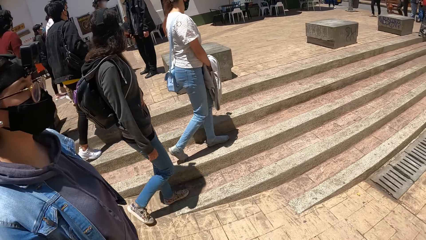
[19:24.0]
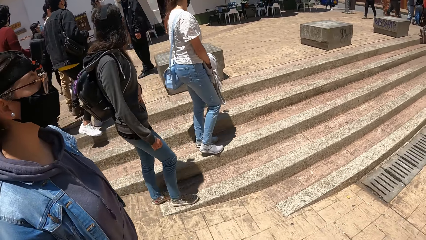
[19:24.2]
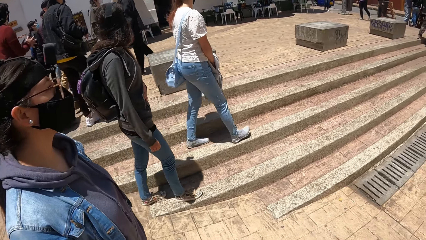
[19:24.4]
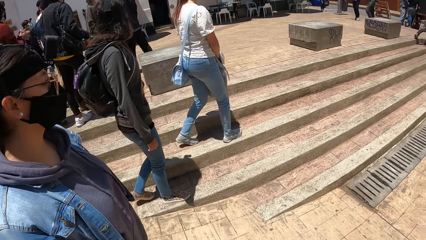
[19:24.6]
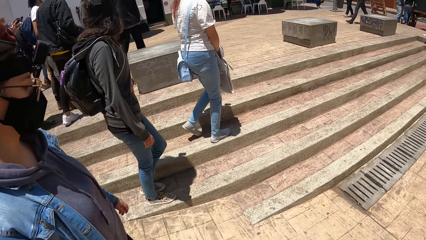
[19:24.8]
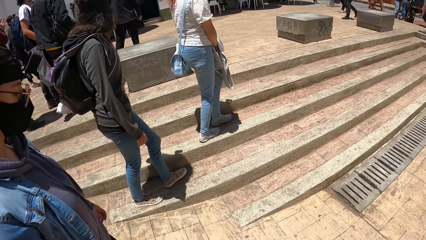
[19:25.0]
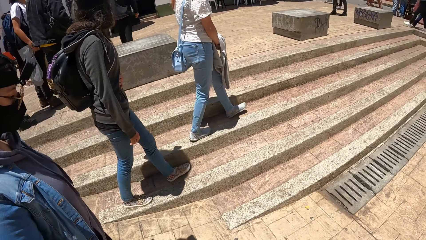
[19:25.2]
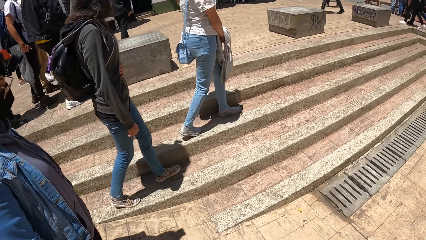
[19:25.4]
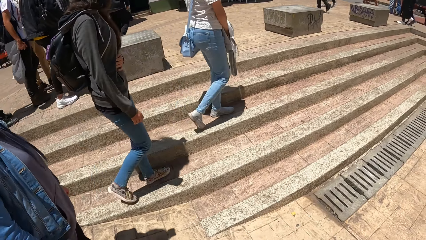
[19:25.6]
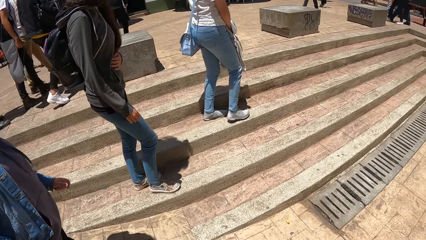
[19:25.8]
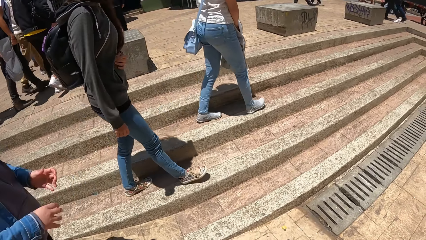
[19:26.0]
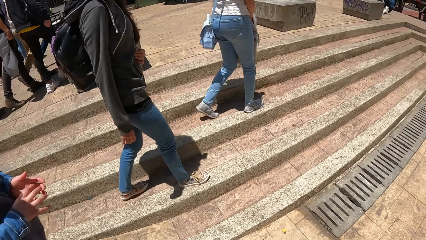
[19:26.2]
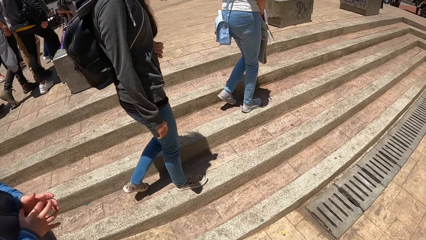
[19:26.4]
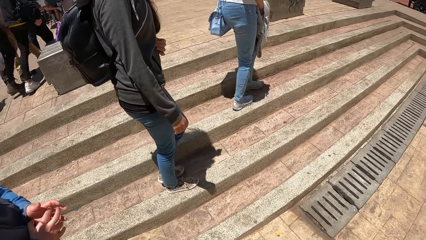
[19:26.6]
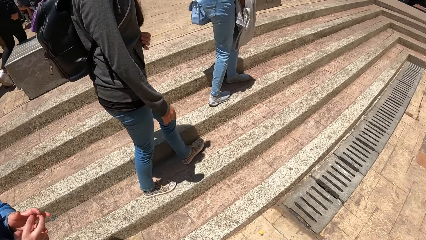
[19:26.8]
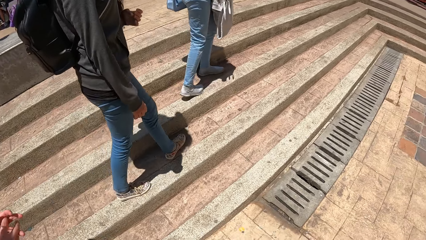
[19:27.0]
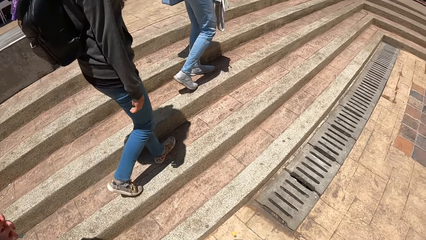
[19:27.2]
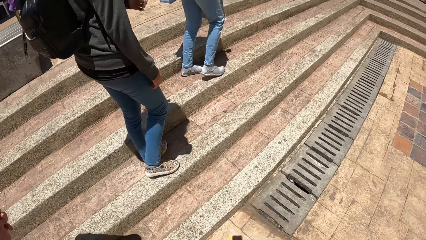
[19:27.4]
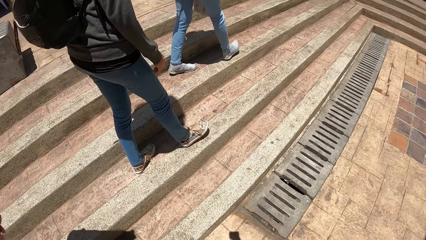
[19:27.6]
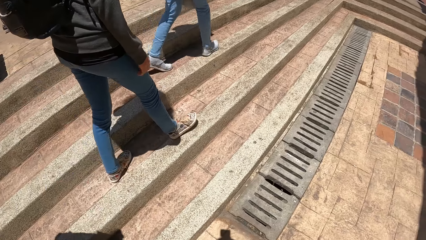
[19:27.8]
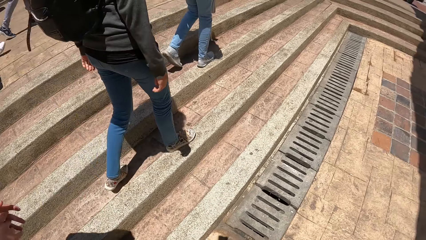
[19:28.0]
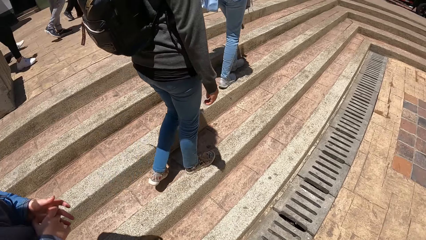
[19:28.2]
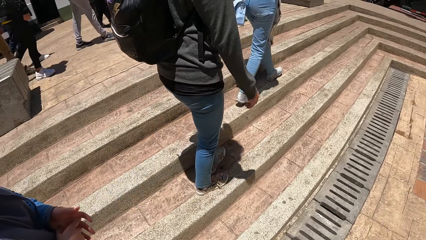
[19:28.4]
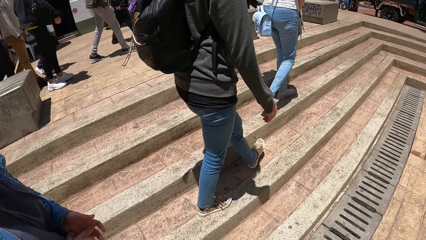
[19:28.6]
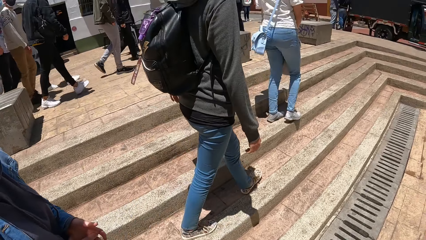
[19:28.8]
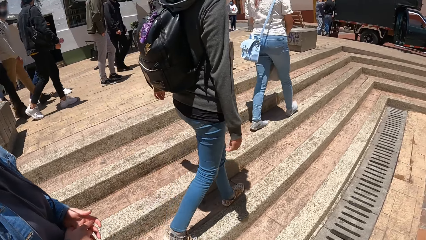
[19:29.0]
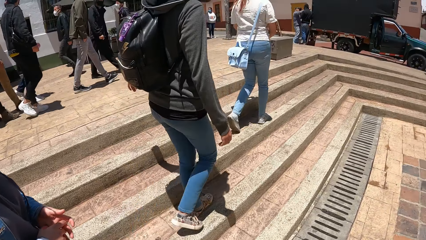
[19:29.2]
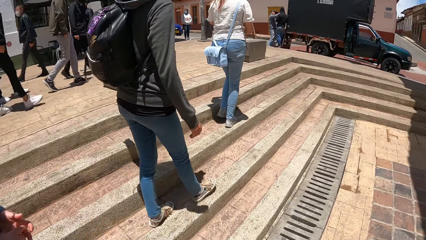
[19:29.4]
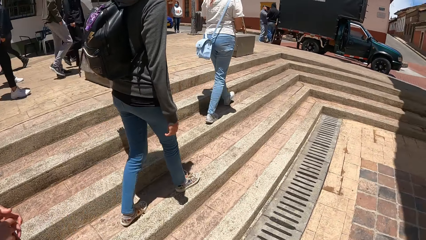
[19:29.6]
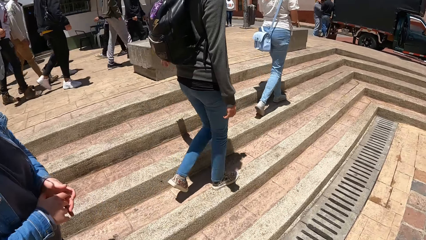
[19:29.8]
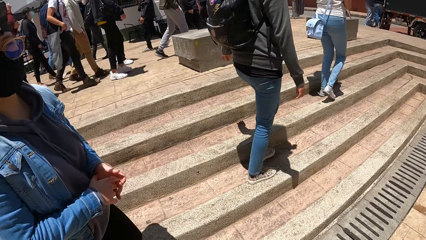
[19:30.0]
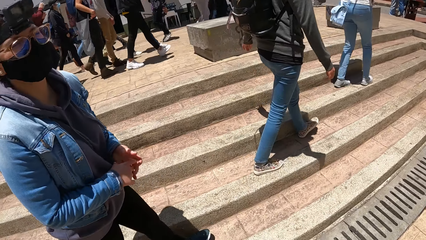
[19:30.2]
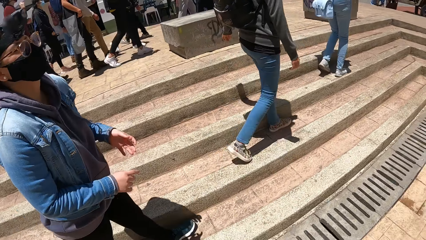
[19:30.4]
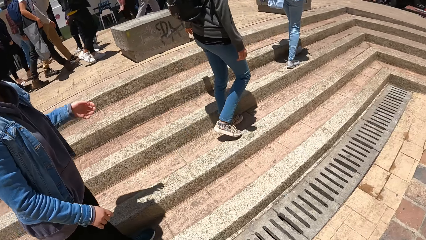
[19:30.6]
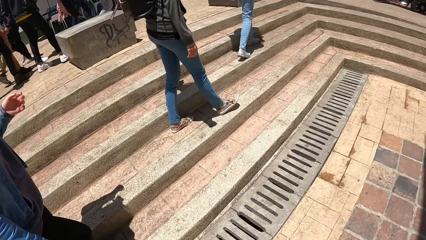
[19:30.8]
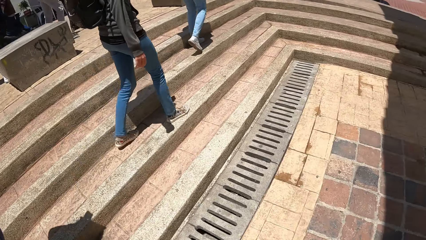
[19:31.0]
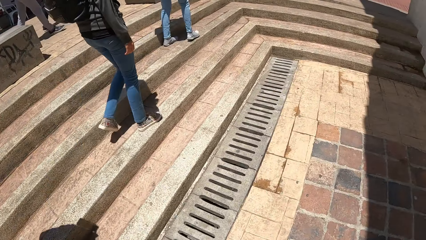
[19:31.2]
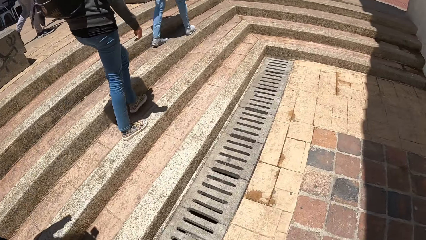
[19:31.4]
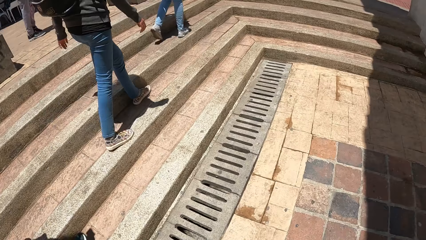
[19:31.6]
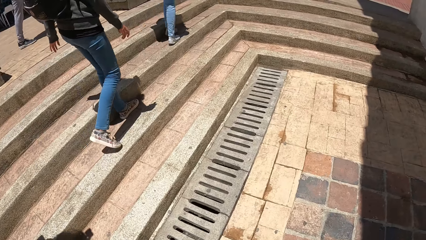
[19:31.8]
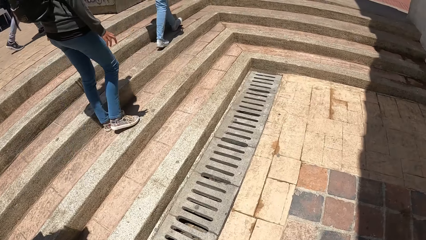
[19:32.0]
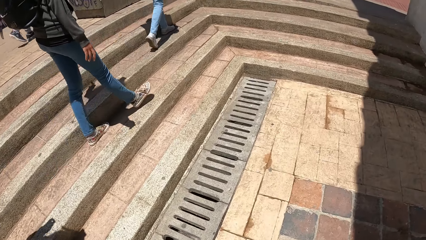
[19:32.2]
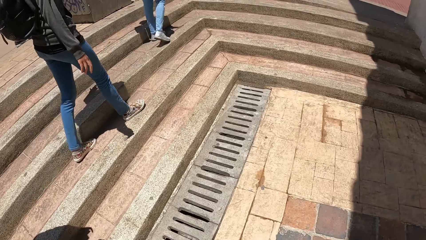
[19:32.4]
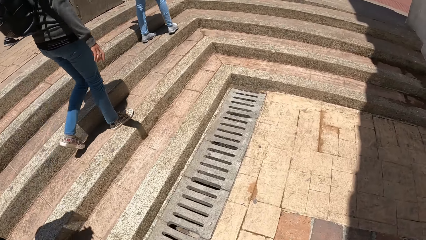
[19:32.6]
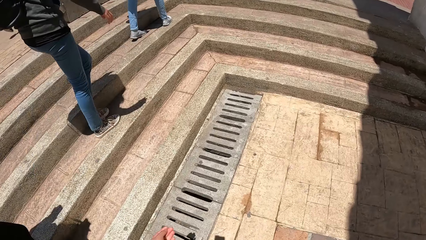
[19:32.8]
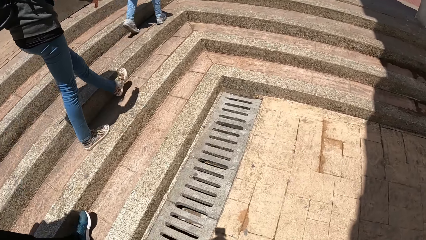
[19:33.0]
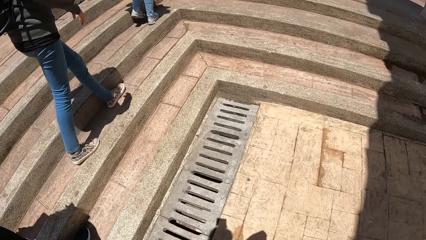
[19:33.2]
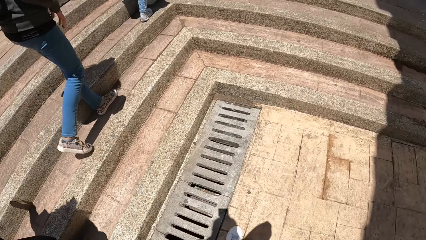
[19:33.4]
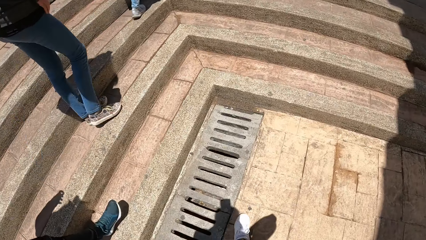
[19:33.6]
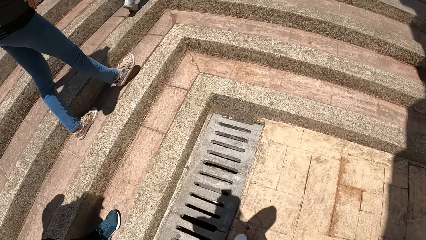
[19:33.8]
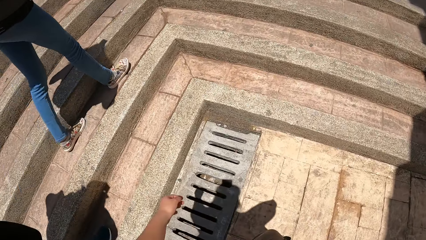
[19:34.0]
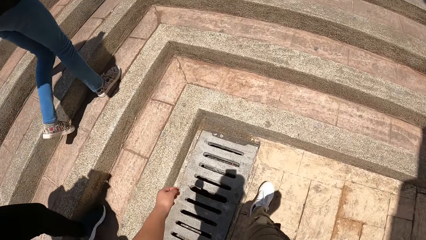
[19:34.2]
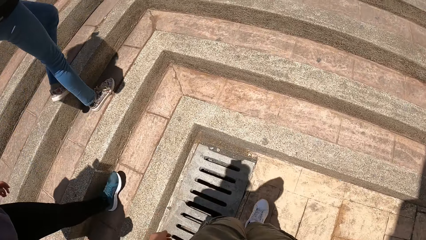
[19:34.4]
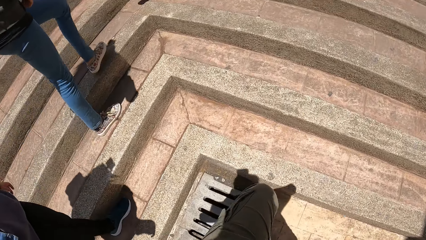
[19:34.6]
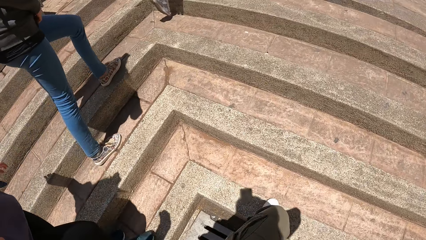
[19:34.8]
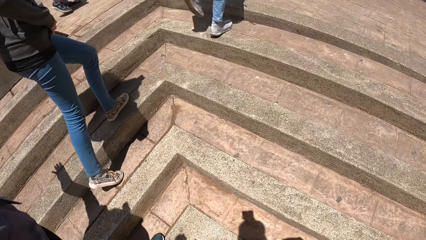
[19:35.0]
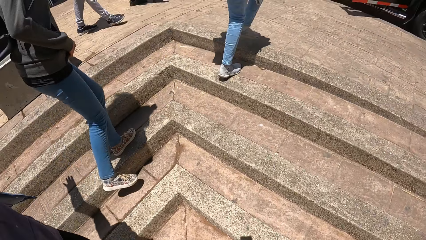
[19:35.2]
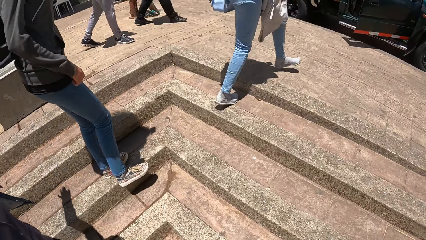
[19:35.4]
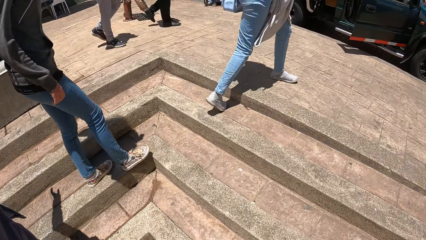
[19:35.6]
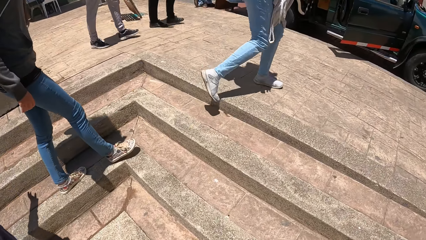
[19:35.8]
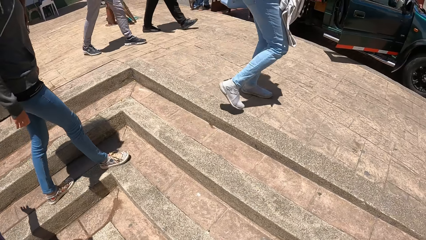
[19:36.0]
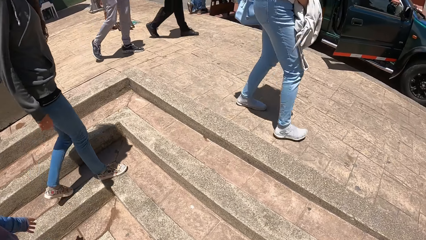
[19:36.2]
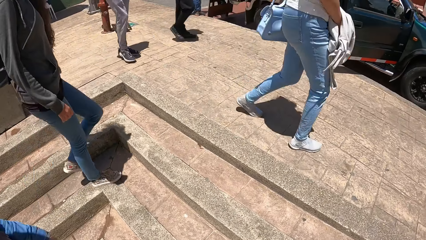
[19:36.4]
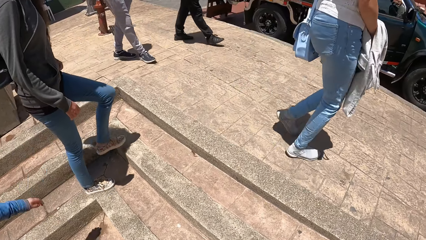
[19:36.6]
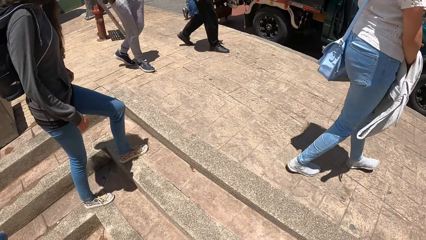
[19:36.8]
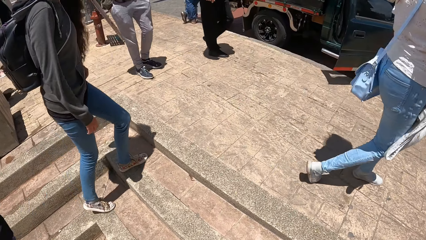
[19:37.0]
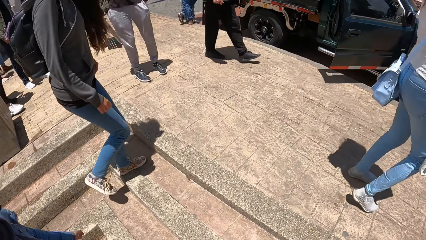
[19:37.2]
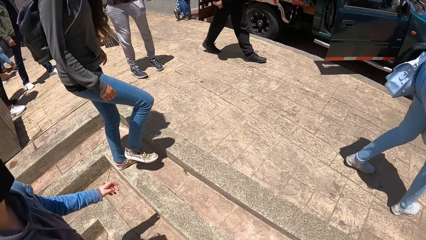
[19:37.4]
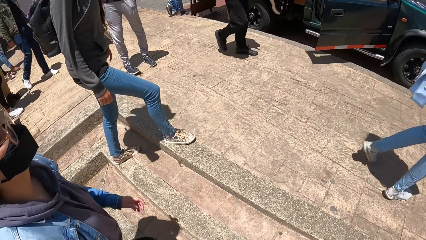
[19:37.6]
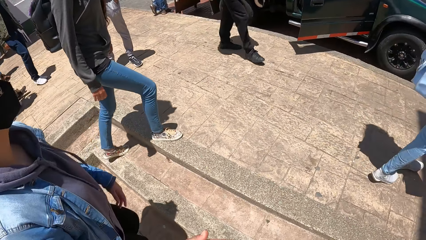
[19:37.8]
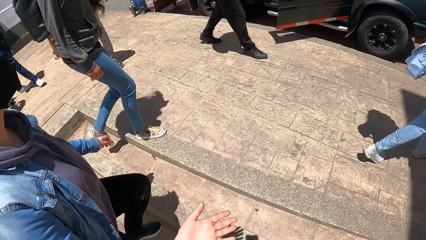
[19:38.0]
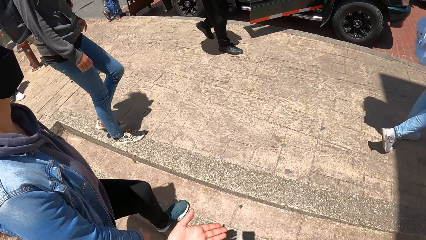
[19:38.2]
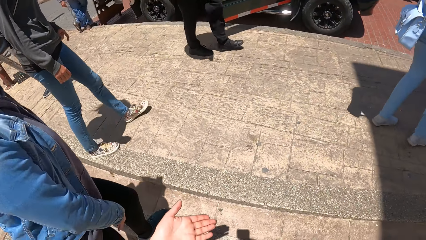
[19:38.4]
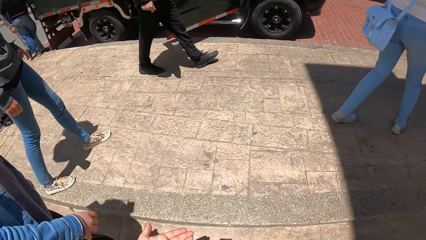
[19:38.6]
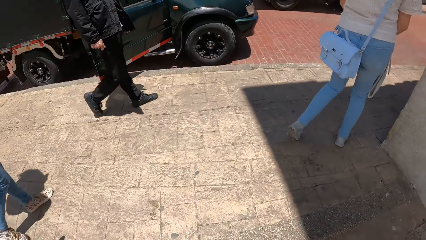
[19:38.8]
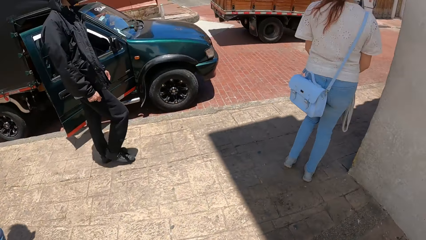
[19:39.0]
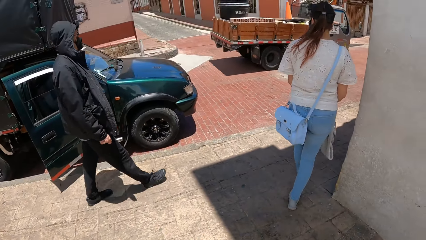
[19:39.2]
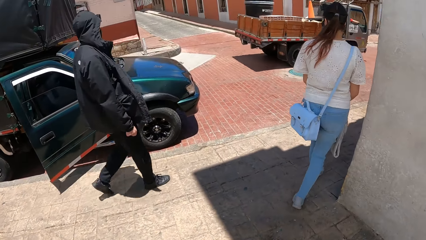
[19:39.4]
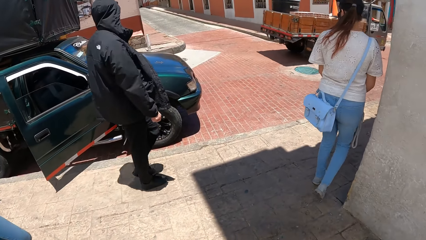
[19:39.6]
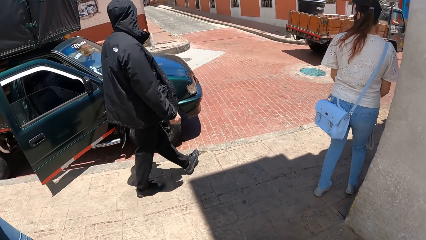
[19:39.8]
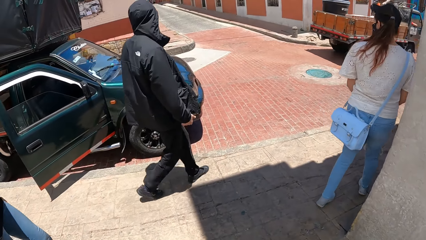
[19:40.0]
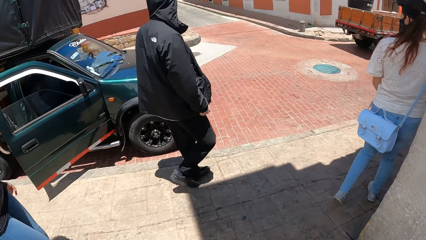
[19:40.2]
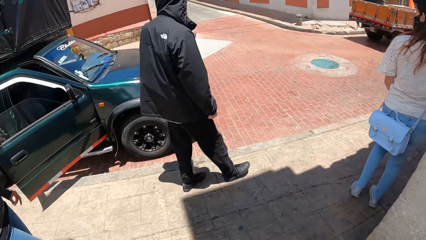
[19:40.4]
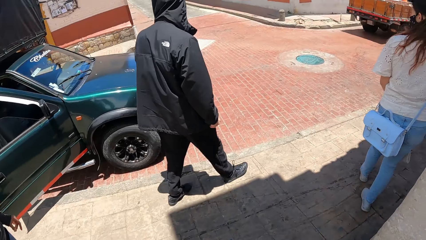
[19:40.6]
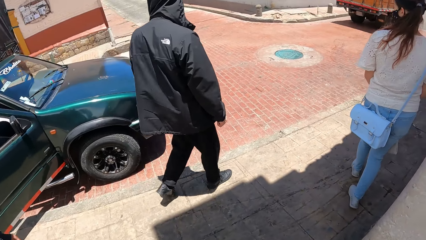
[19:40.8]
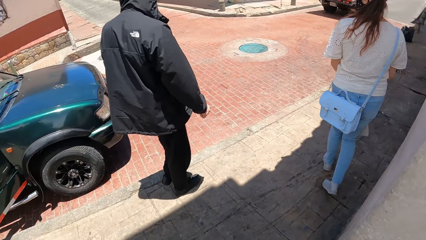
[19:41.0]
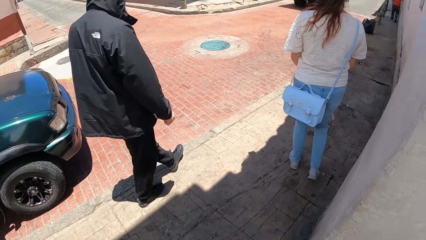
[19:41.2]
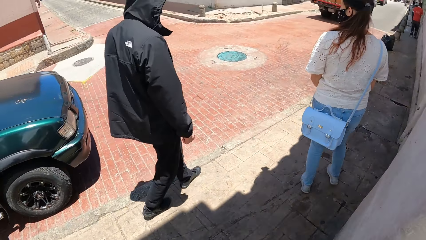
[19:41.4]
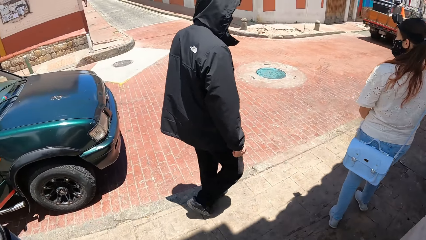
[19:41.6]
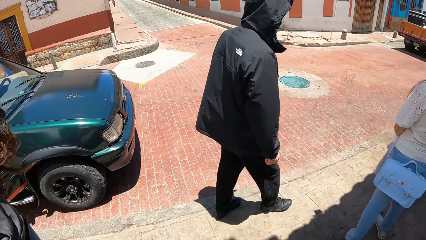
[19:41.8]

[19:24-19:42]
A lady looks at the camera wearer. The lady walks around with the camera wearer. The camera wearer climbs a staircase with a woman and another woman. They walk on the street with the men and the two women.
